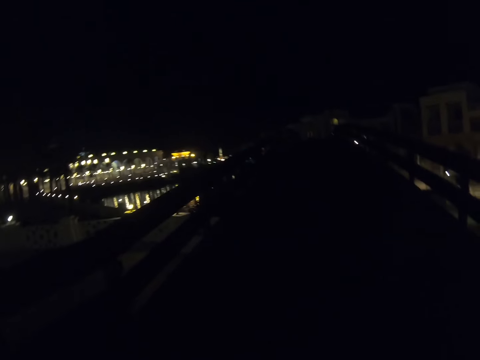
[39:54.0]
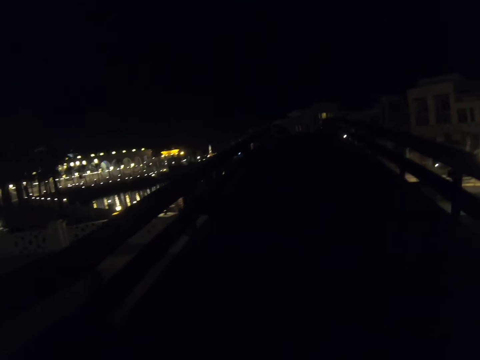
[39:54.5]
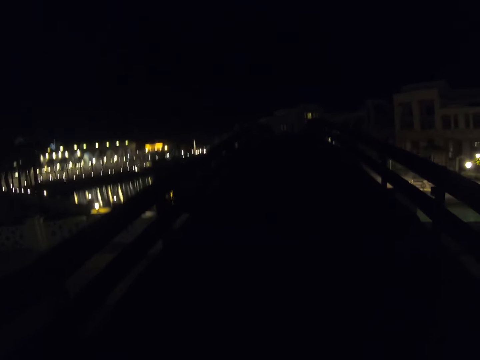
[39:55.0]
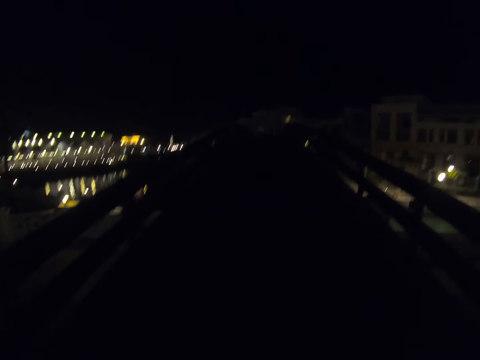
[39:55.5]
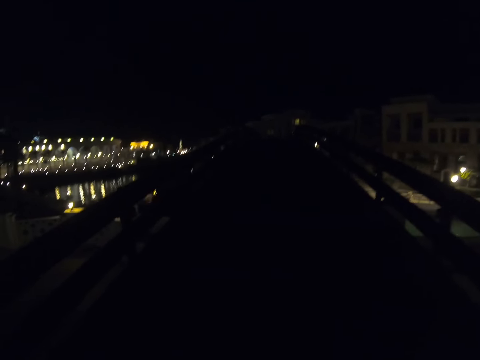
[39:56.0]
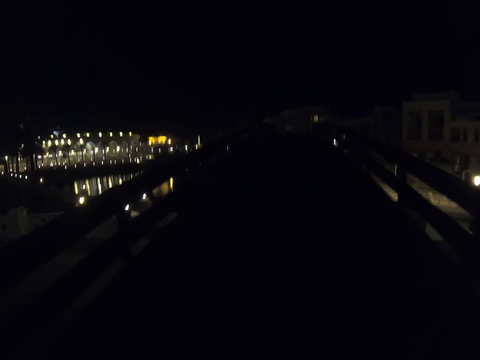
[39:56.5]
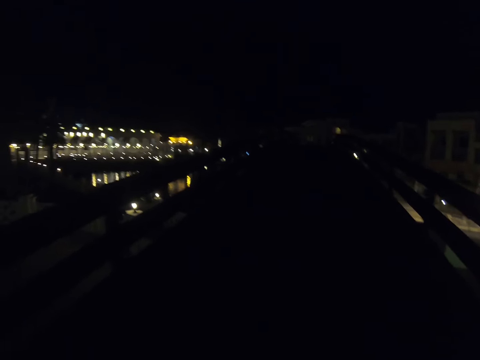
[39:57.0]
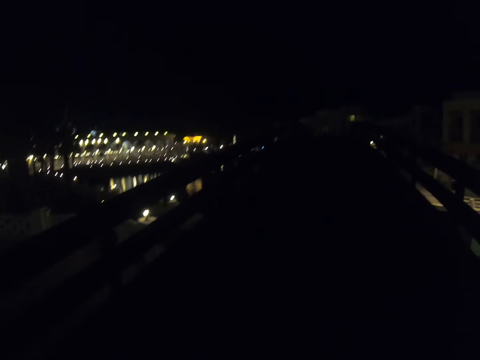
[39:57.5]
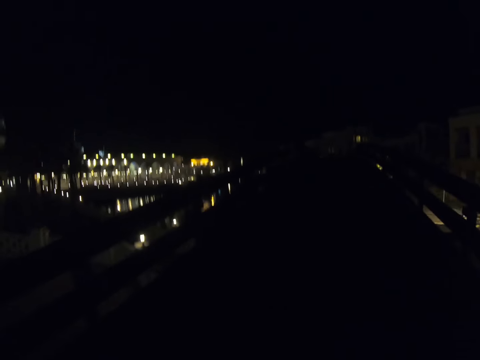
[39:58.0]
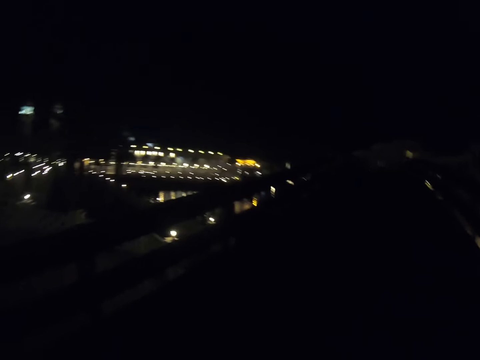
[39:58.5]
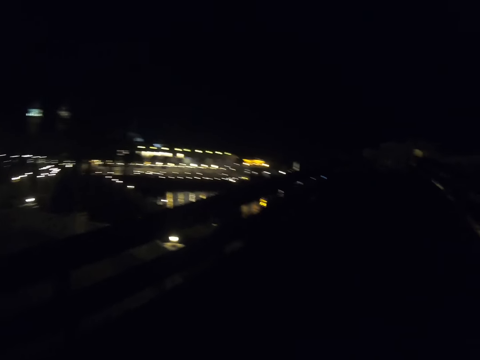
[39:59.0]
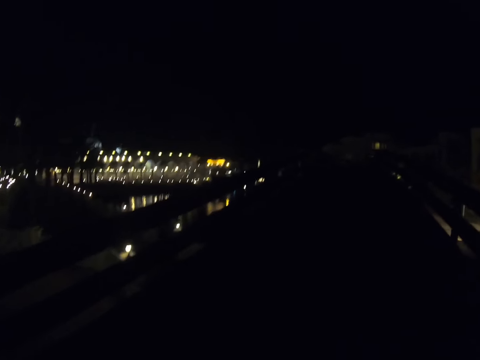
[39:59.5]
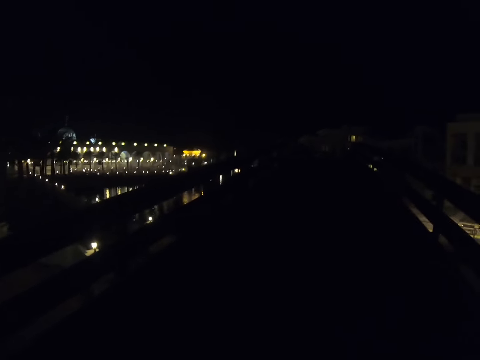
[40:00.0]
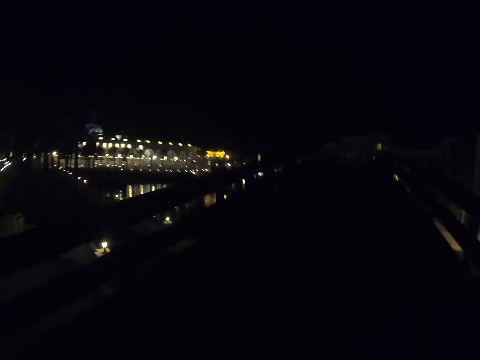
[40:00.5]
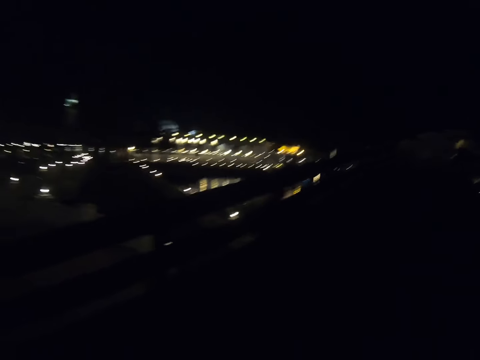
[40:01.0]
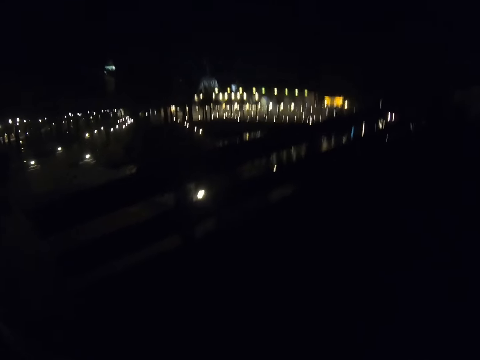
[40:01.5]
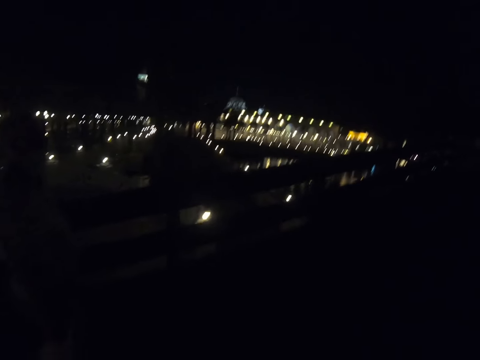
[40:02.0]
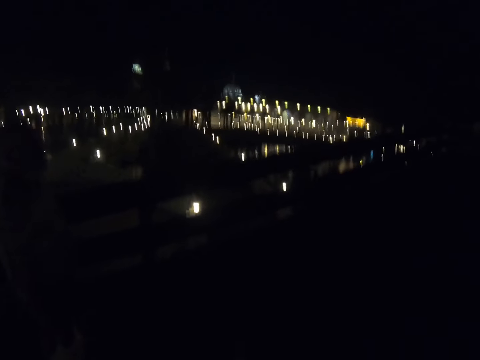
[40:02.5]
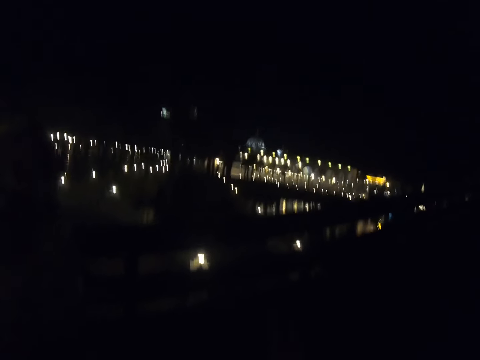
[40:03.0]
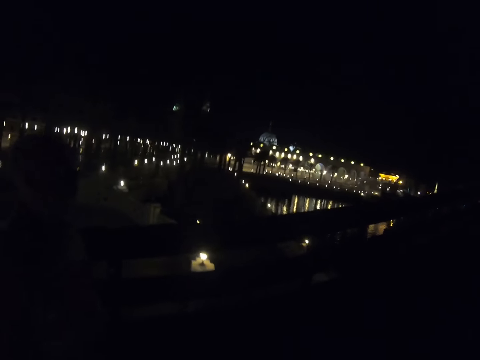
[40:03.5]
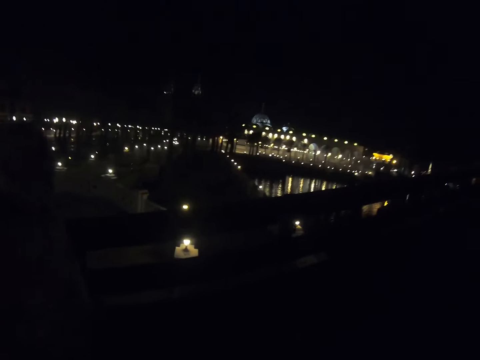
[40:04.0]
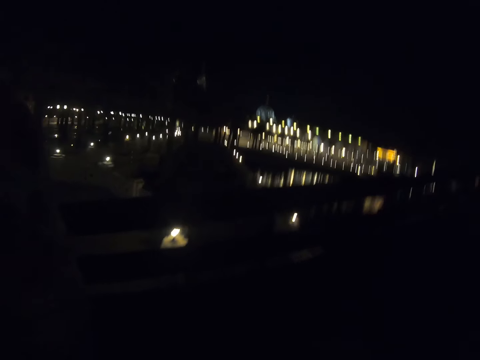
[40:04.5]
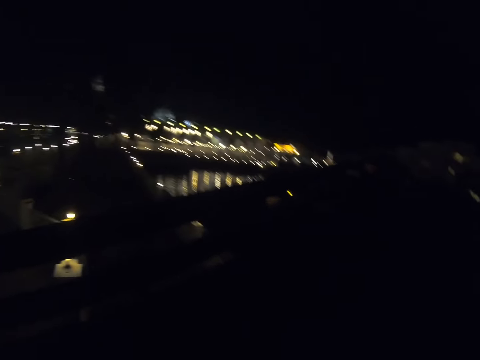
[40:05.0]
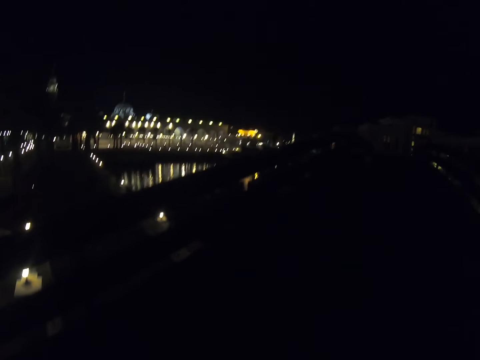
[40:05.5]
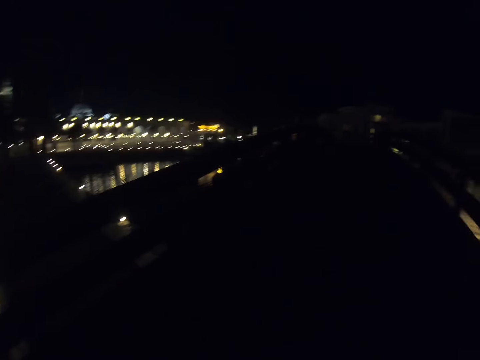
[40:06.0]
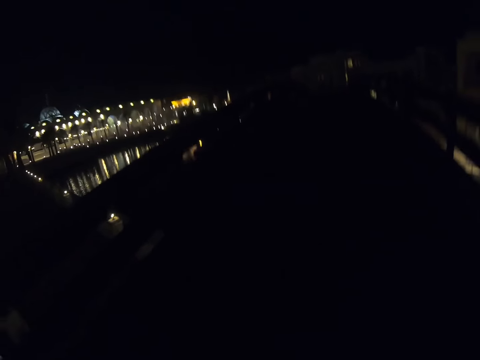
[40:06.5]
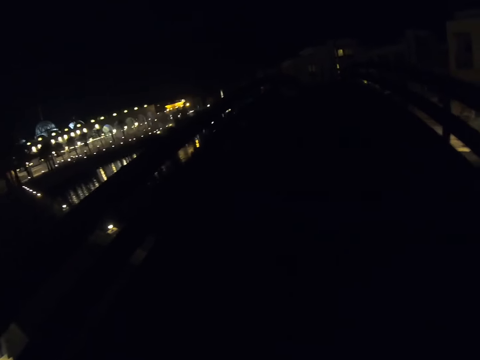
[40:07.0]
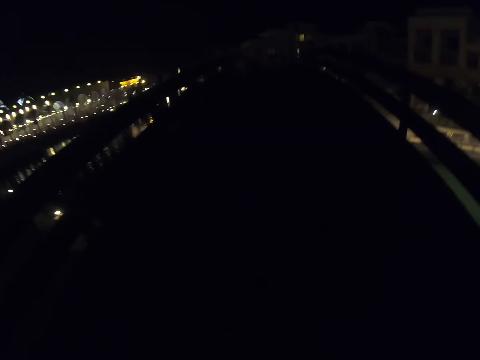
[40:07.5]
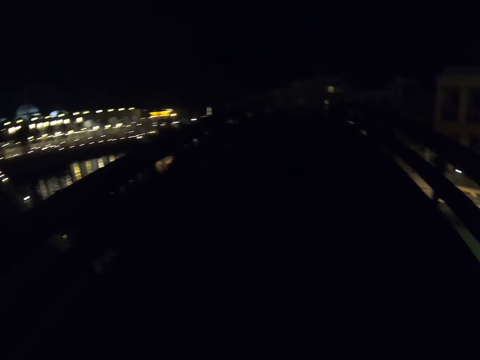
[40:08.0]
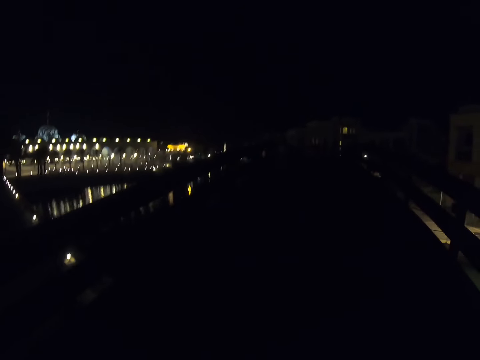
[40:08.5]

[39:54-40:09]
The camera wearer walks on the bridge. A man walks on the bridge. The camera wearer walks on the bridge.

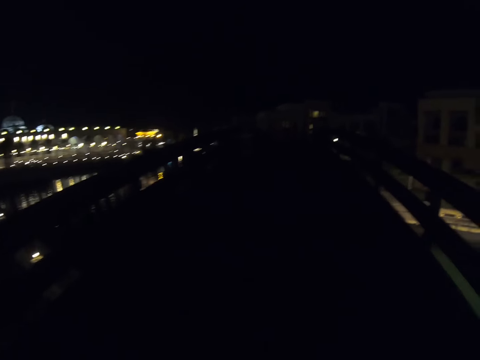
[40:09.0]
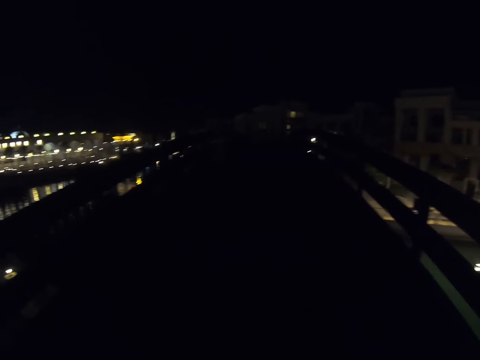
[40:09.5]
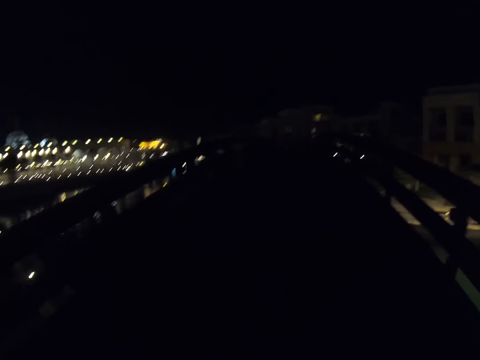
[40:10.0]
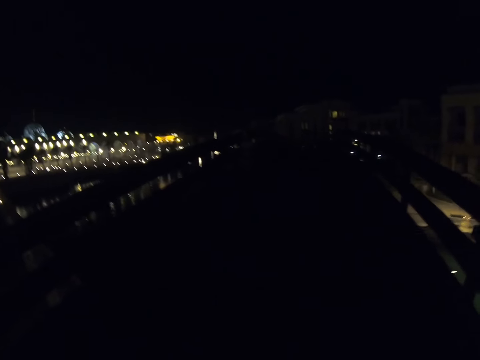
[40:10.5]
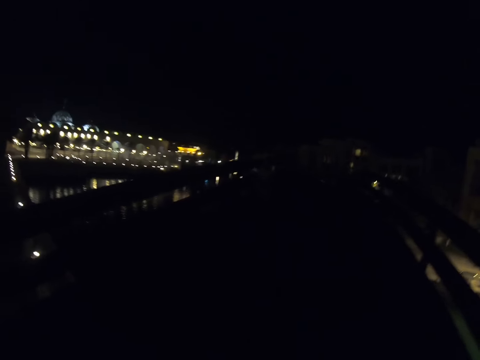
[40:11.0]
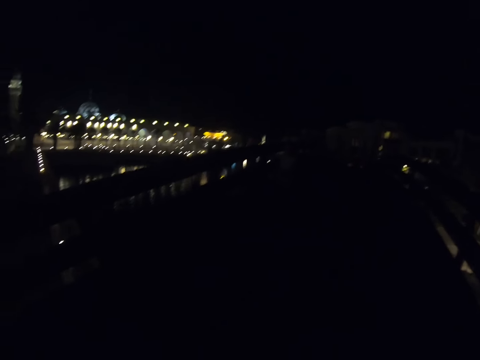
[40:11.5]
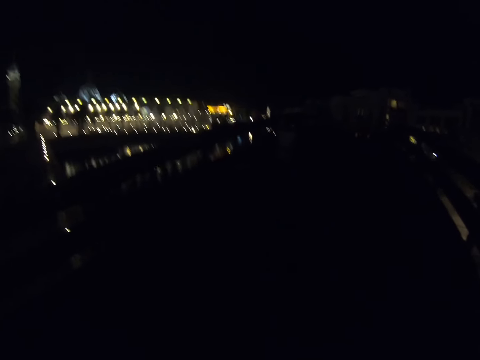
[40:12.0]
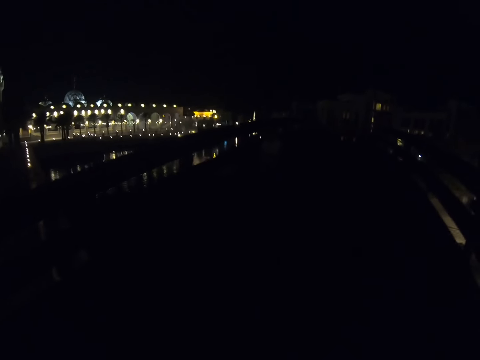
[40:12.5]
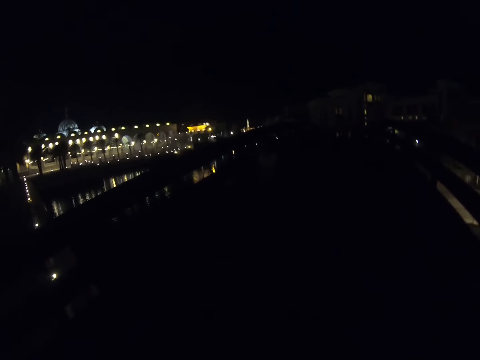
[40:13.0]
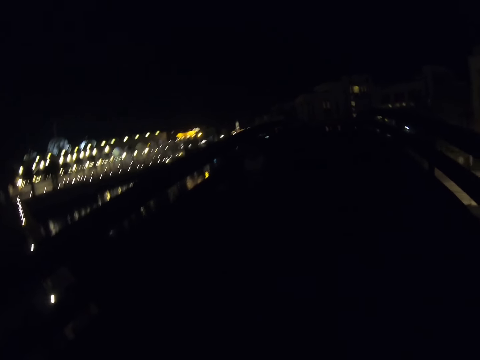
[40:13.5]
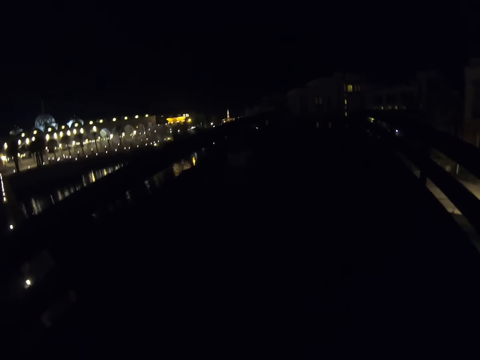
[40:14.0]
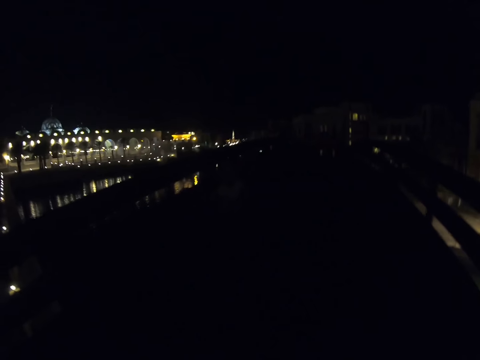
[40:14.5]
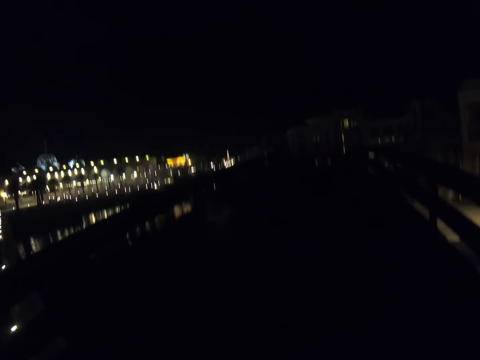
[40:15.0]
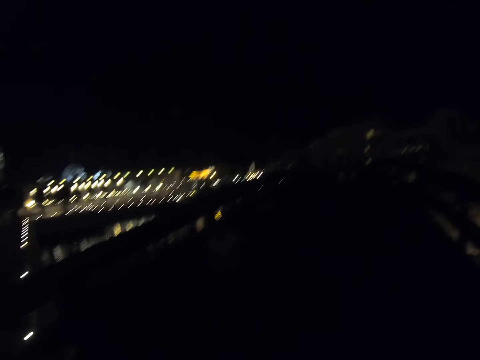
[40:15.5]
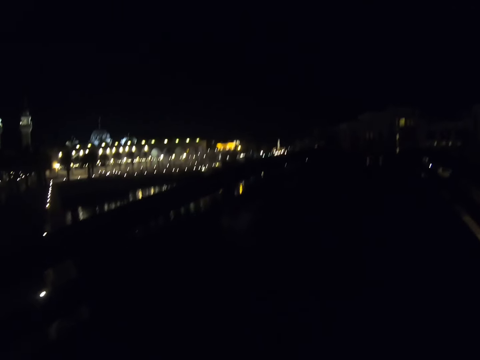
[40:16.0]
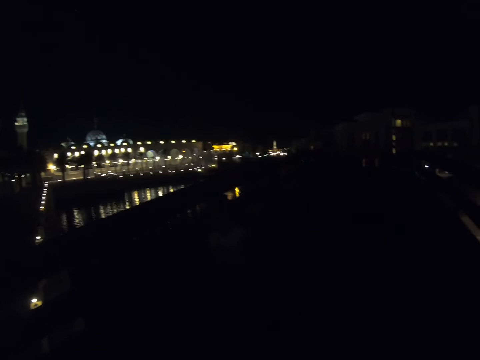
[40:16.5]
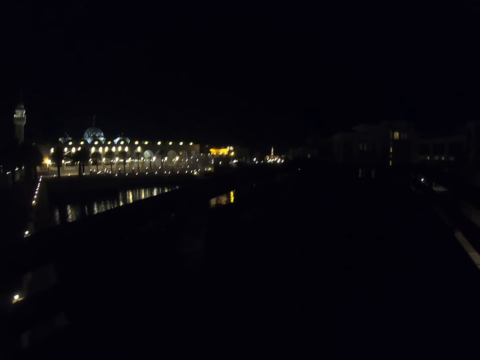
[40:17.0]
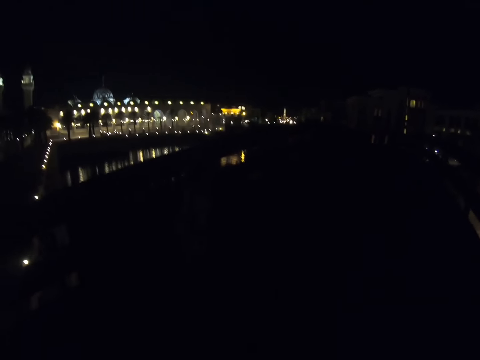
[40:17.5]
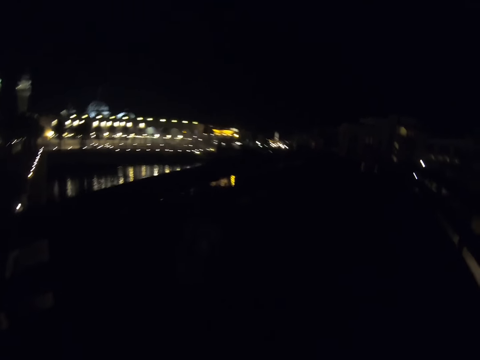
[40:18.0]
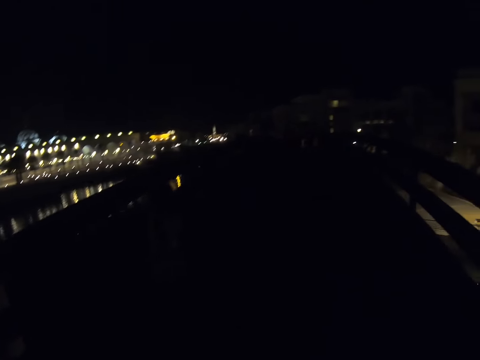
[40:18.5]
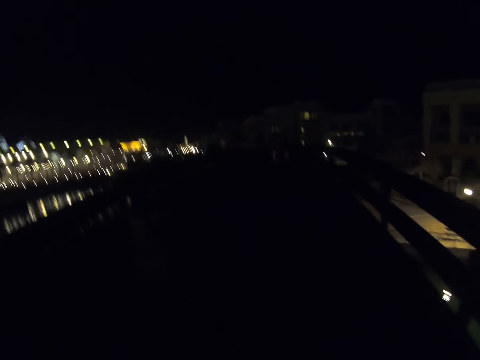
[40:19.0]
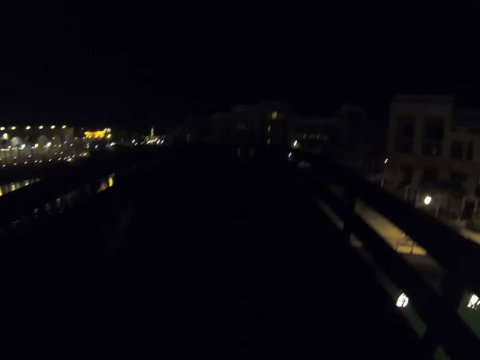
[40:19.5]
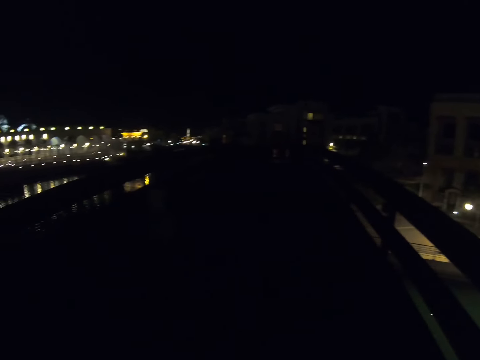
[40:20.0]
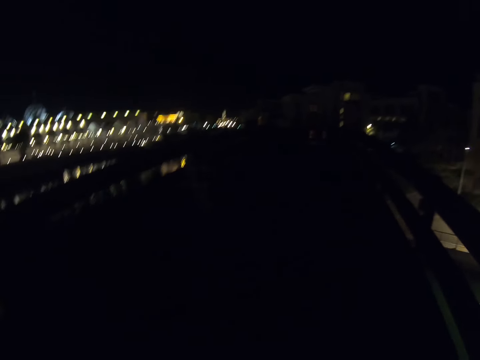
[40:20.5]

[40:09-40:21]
A girl walks on the bridge.
